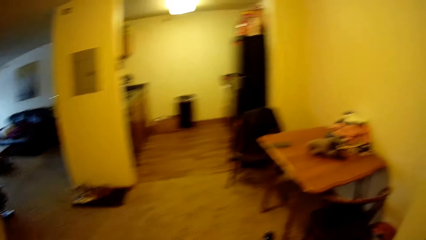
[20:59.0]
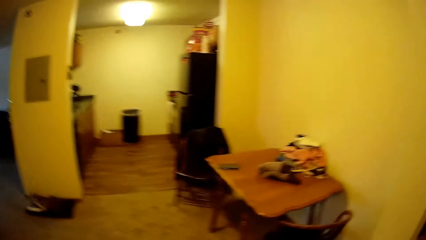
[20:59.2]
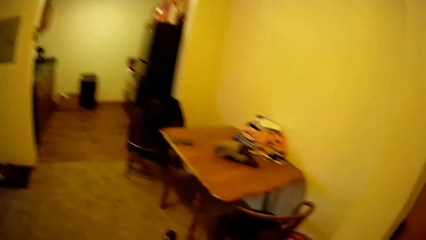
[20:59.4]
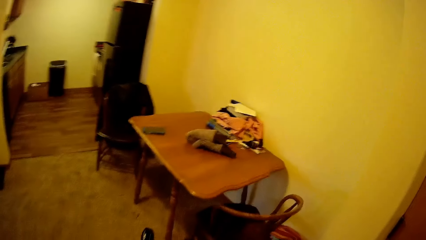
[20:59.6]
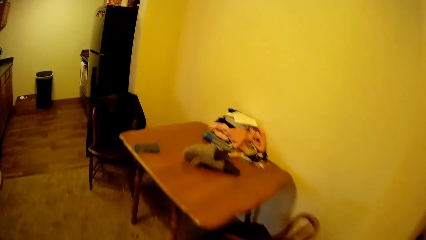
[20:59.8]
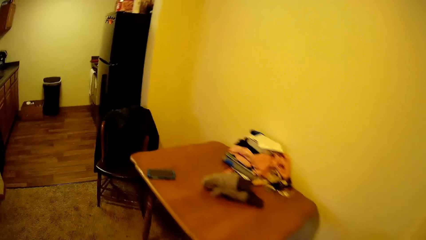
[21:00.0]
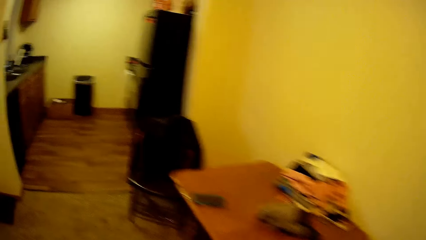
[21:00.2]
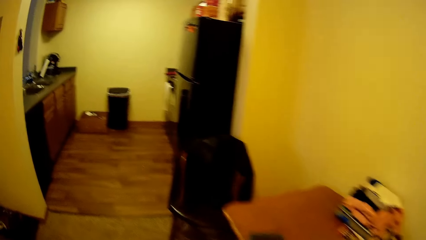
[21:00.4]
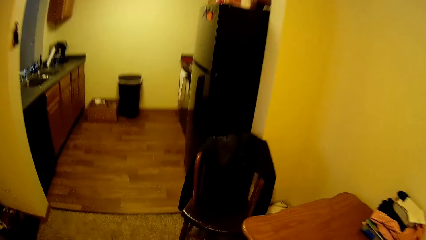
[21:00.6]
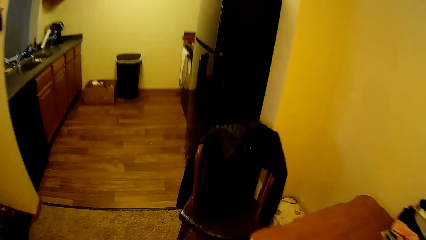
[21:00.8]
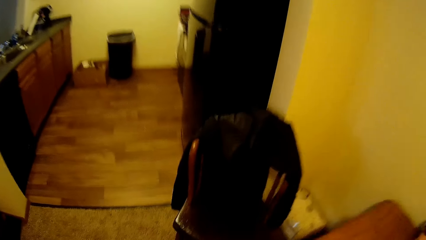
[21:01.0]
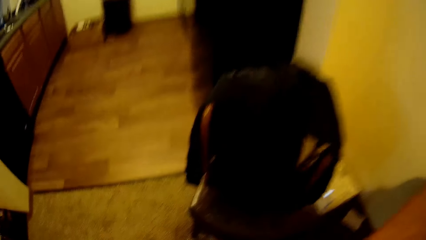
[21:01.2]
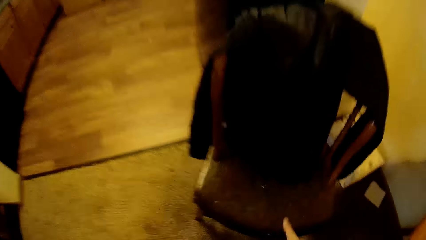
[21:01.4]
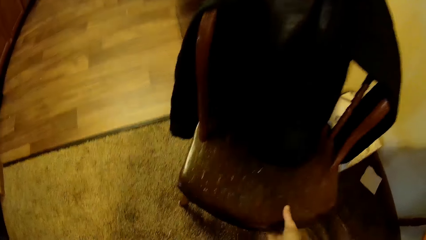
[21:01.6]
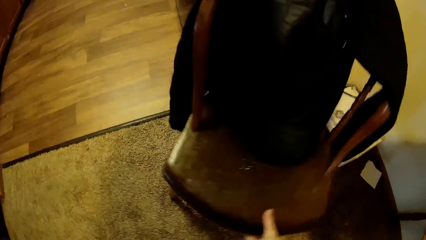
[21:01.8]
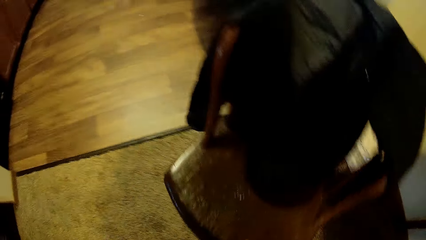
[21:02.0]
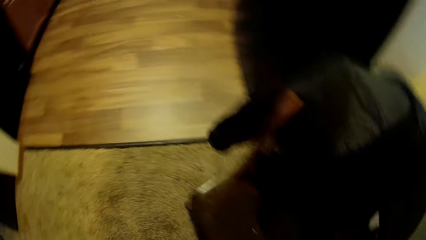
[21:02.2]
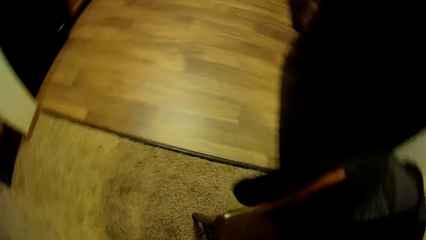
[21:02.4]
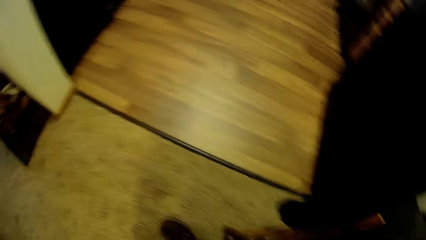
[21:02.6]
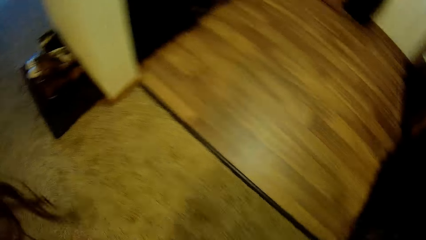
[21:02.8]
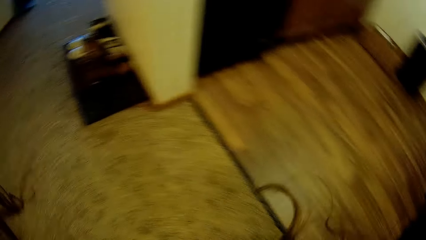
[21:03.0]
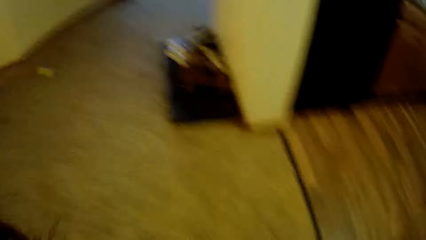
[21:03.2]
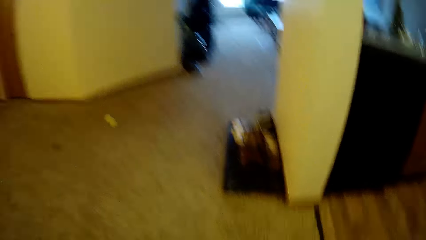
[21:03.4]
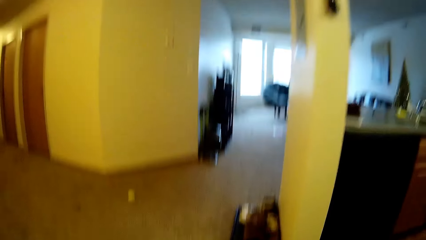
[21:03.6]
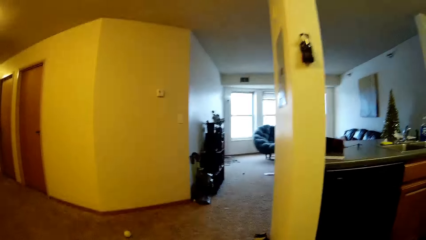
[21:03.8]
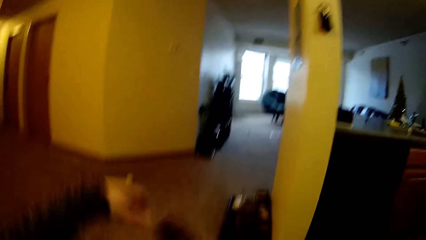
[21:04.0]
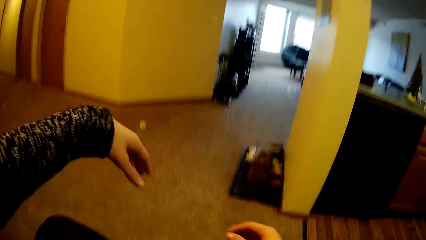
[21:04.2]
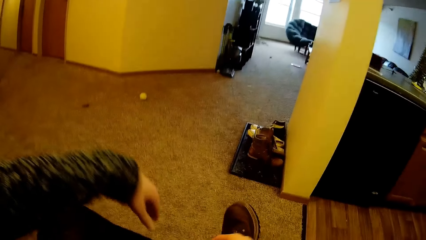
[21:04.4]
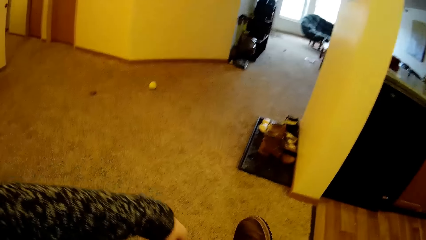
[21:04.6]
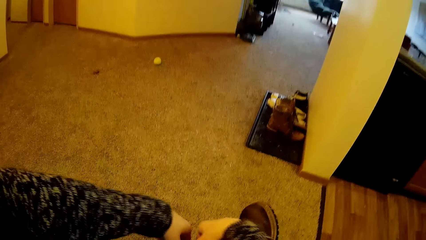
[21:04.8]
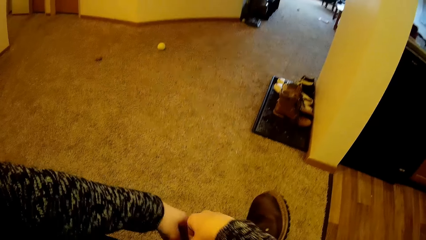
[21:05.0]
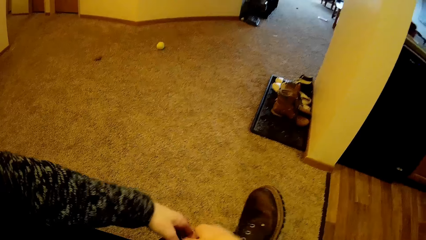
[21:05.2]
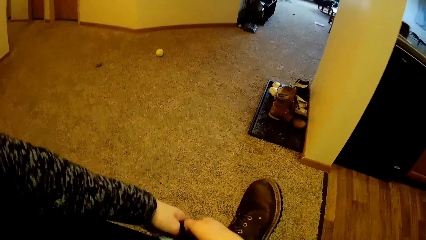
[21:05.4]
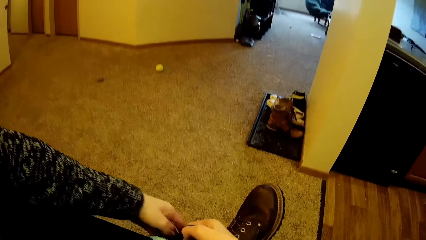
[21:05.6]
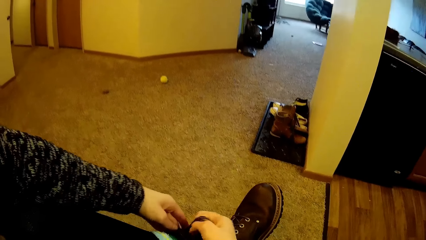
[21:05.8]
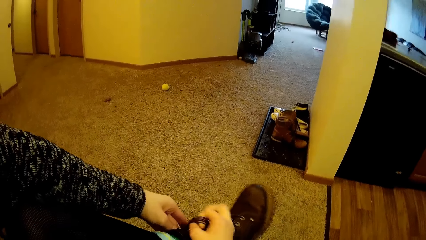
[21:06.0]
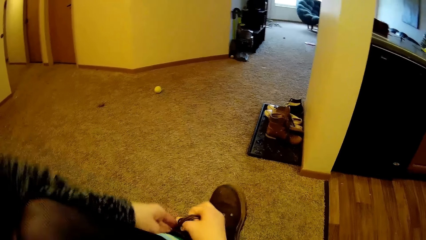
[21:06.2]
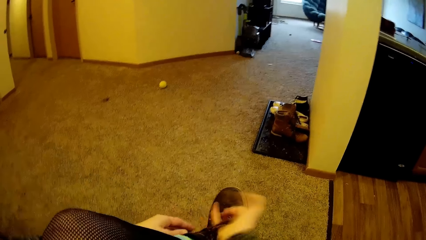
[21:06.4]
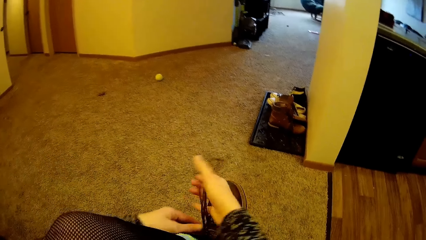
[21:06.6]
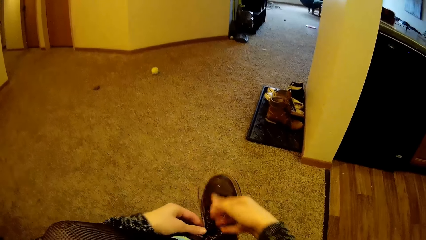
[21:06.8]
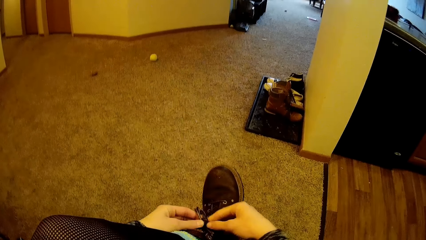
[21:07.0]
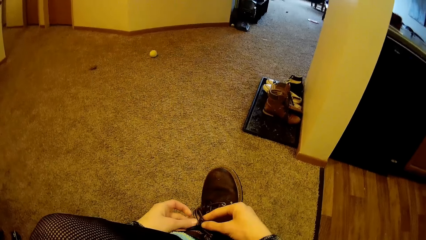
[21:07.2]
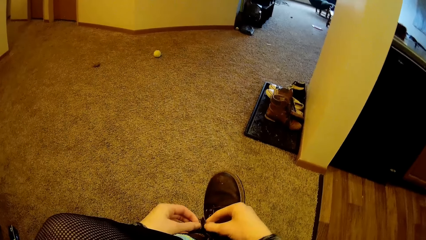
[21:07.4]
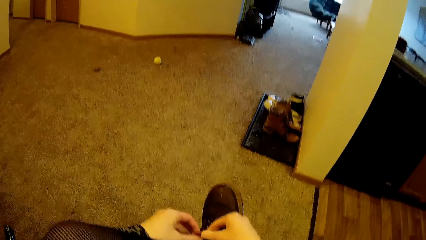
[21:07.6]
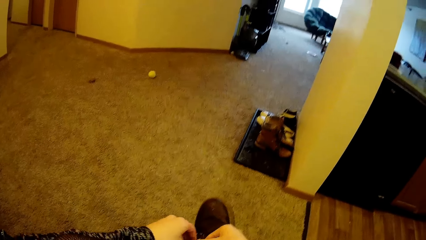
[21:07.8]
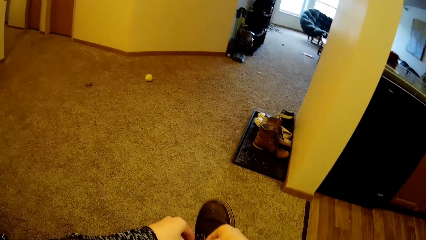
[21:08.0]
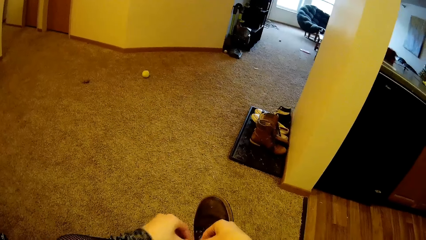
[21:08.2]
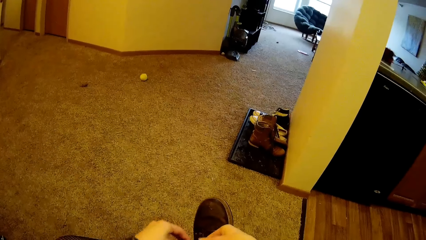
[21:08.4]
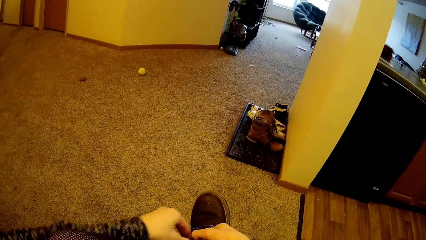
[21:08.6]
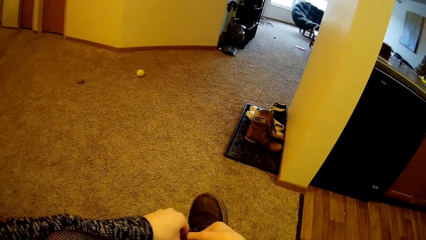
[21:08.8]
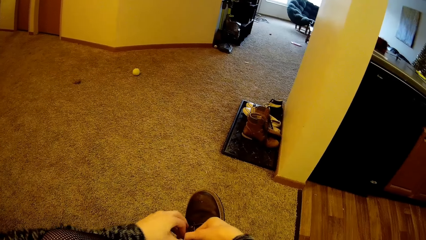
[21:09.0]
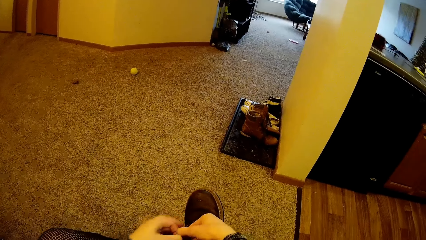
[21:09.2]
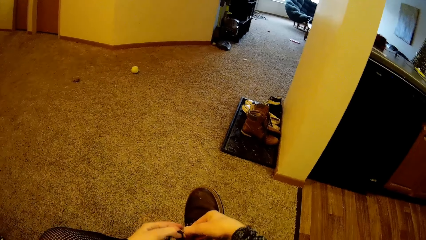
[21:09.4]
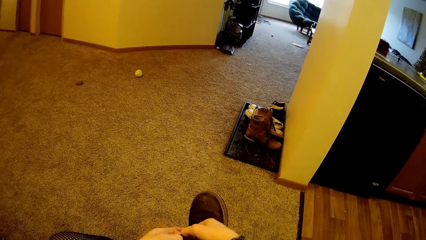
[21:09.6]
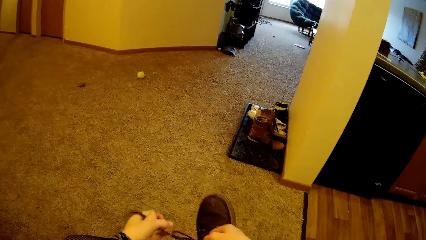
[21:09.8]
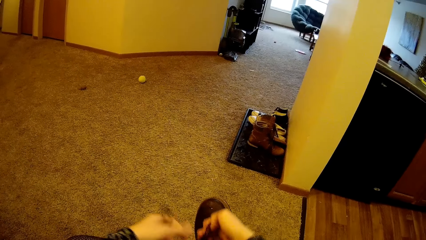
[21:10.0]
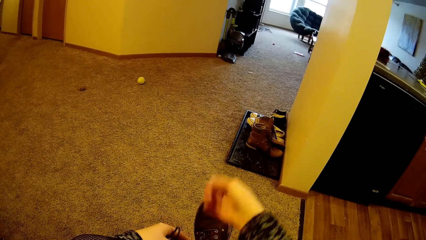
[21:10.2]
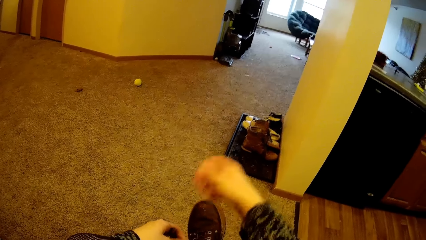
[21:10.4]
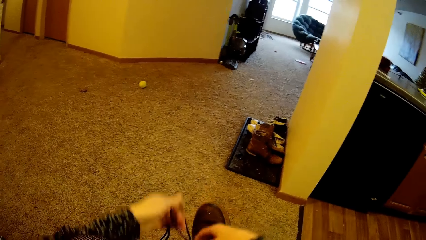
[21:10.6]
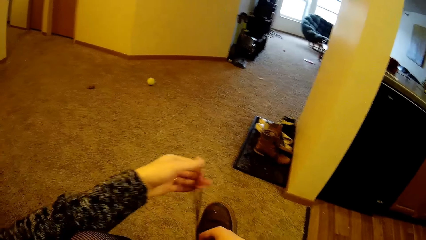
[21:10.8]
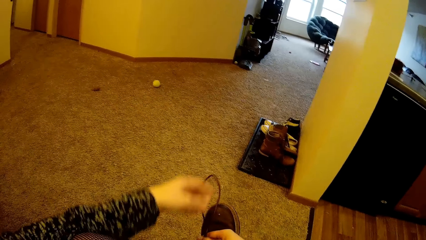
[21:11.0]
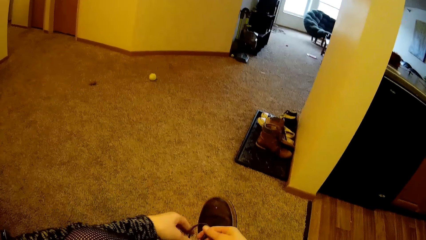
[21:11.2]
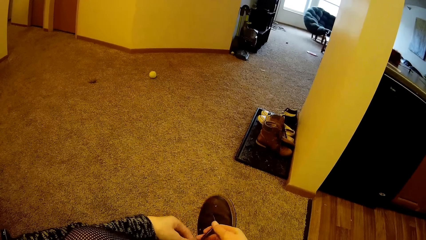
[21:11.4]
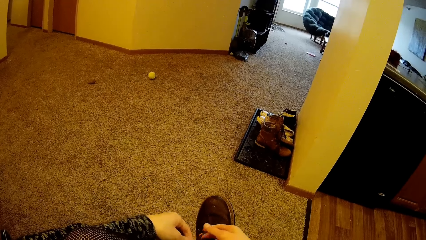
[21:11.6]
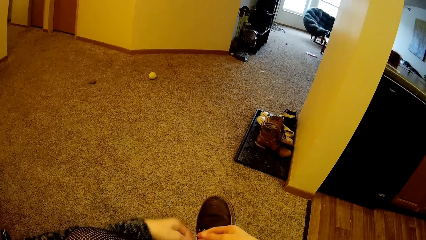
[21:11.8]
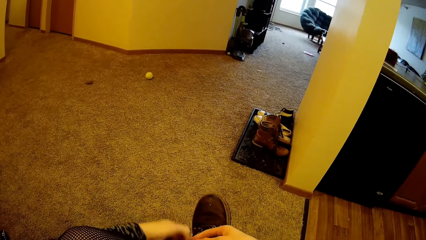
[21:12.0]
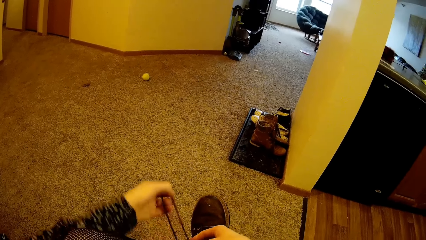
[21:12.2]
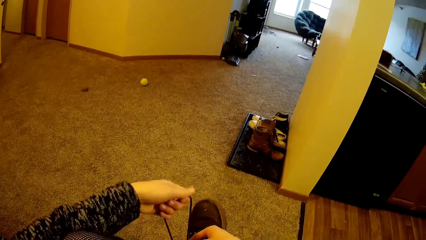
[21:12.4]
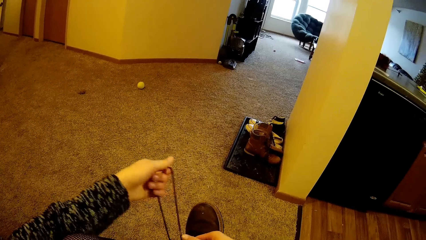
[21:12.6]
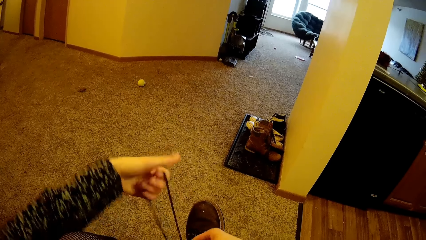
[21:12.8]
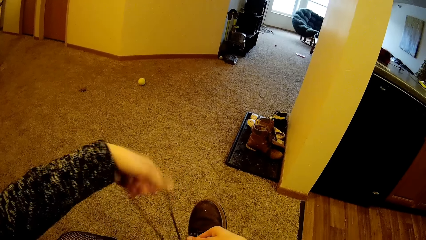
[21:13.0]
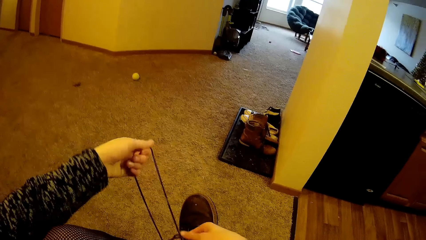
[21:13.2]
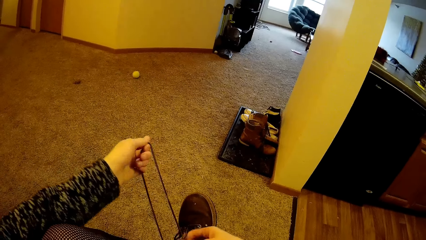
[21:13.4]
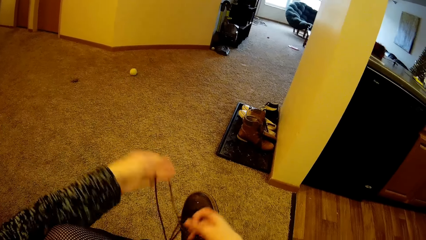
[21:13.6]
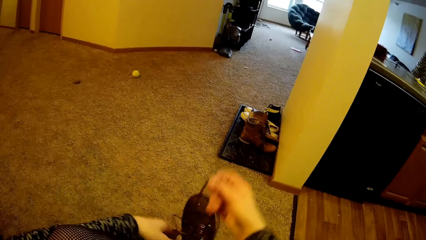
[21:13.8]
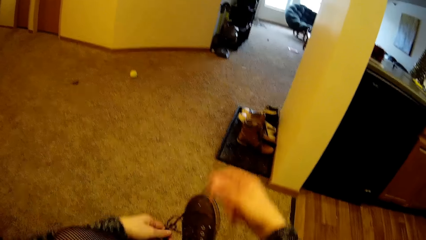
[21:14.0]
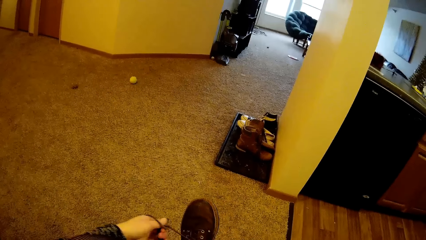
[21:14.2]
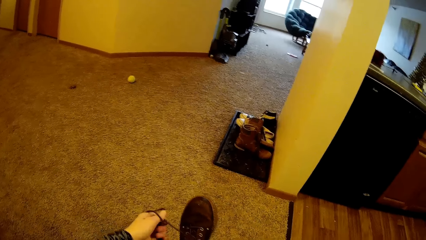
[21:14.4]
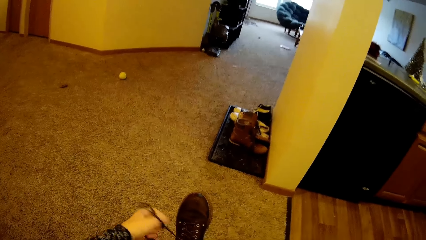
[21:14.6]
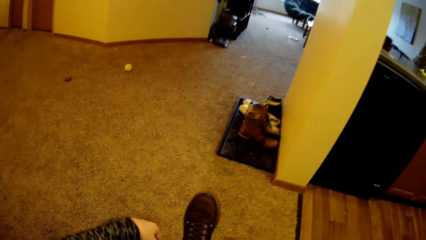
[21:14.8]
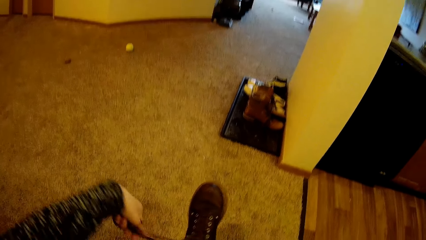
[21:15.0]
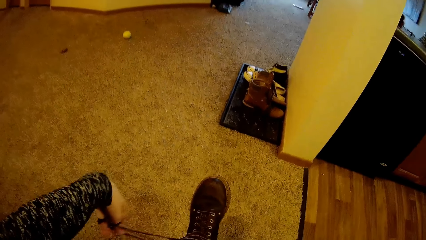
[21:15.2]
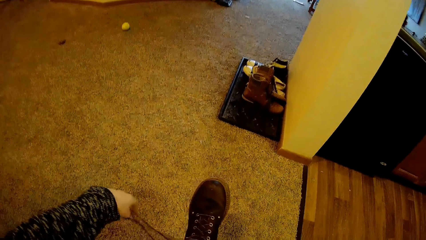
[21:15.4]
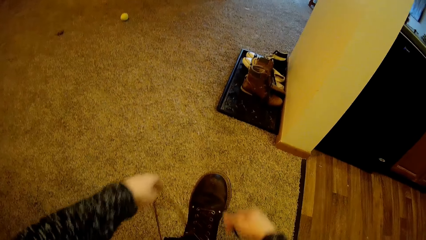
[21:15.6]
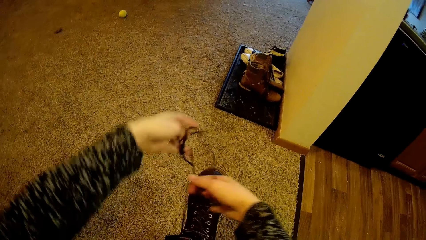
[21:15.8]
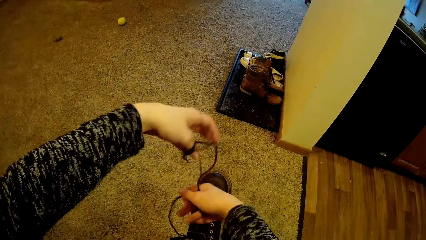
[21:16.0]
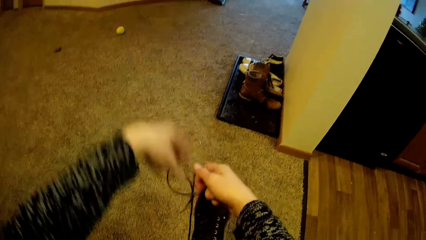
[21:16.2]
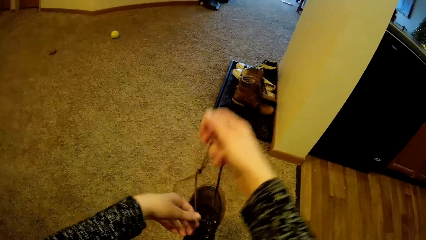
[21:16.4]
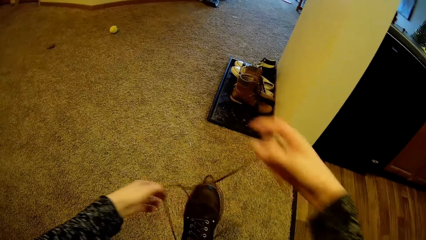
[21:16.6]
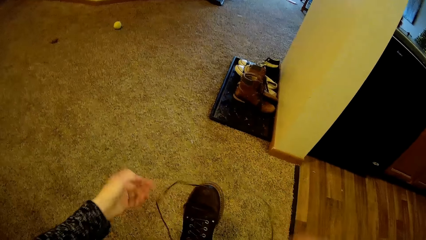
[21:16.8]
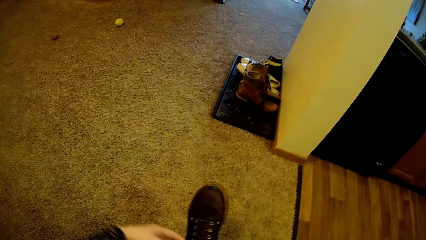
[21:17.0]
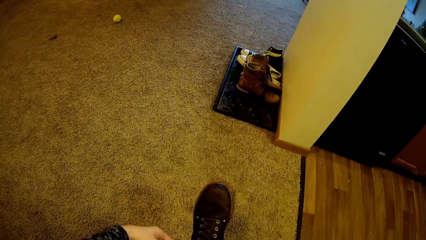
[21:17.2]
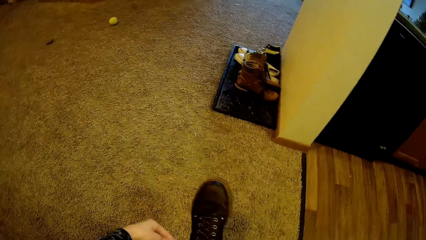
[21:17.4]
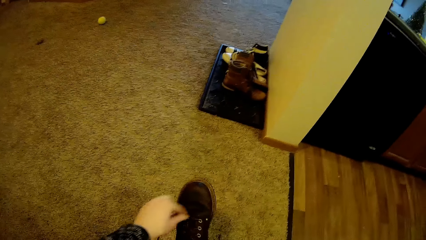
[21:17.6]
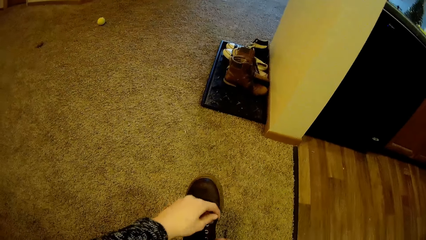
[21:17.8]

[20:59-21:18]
The camera wearer walks to the chair. She holds the chair and pulls the chair. She sits on the chair. She removes her shoes. She unfolds the shoe laces. She holds the shoe laces.
